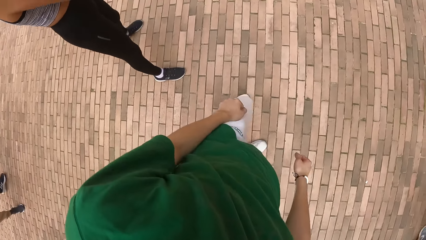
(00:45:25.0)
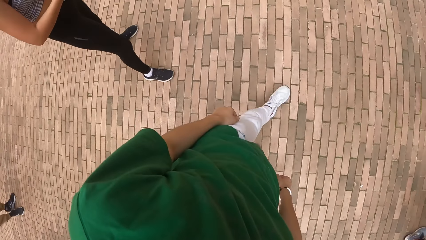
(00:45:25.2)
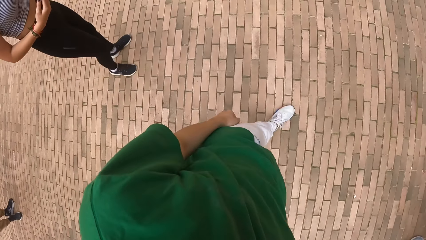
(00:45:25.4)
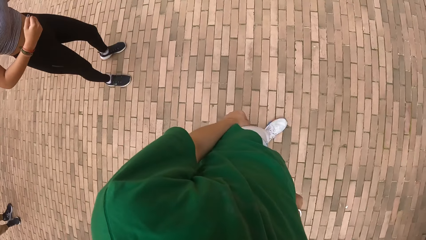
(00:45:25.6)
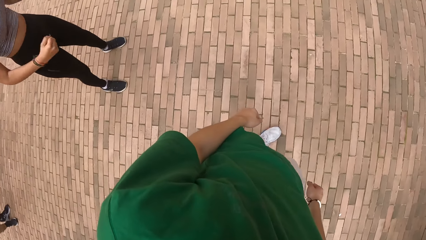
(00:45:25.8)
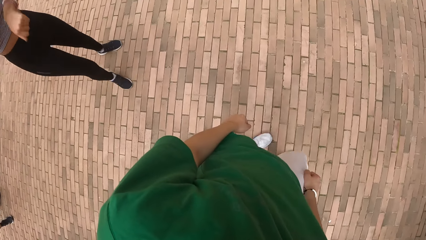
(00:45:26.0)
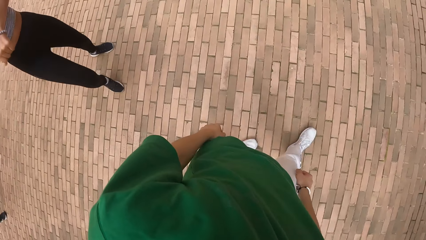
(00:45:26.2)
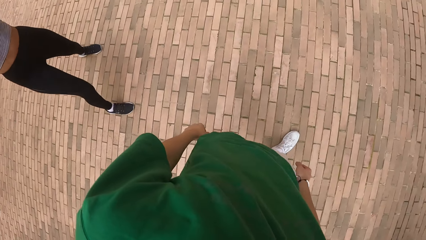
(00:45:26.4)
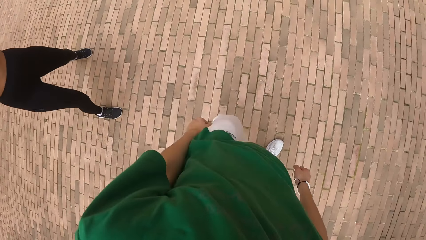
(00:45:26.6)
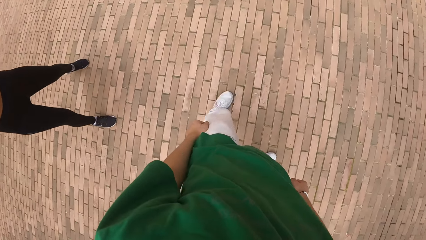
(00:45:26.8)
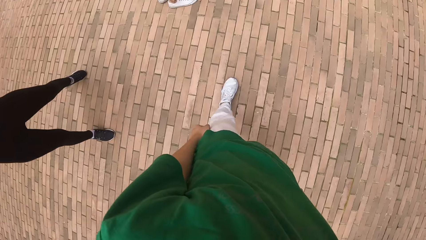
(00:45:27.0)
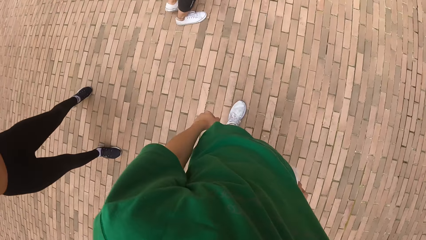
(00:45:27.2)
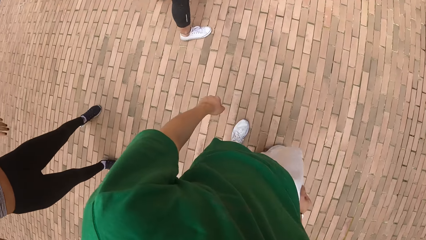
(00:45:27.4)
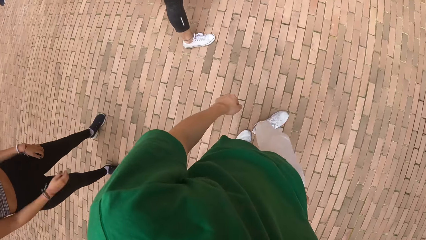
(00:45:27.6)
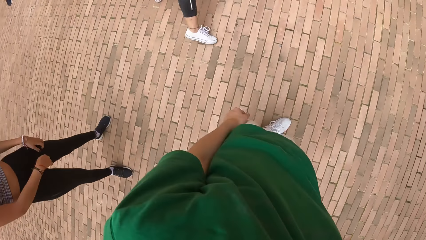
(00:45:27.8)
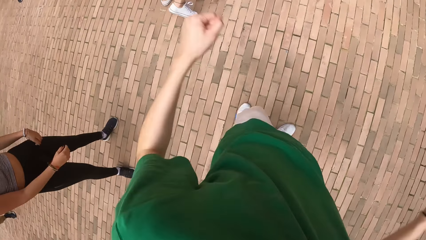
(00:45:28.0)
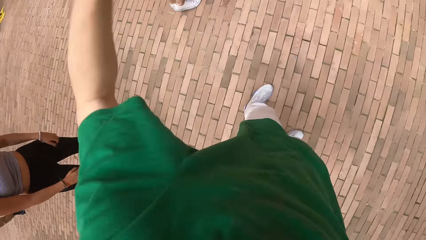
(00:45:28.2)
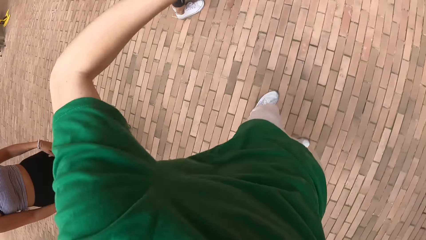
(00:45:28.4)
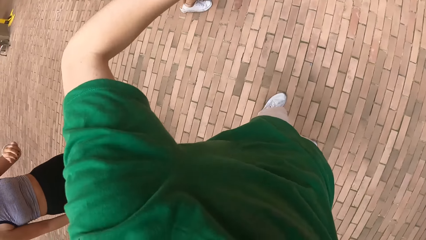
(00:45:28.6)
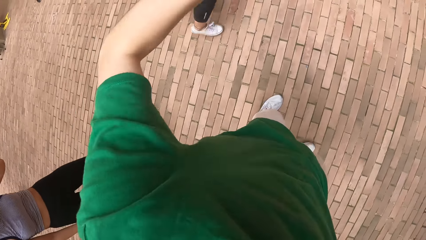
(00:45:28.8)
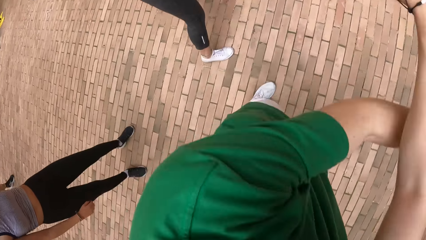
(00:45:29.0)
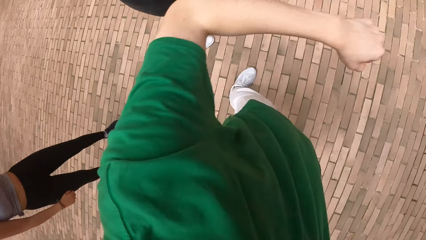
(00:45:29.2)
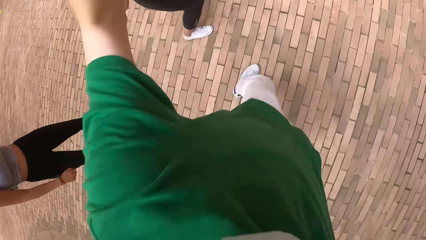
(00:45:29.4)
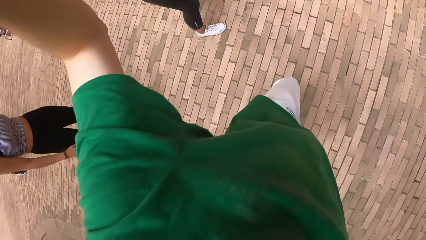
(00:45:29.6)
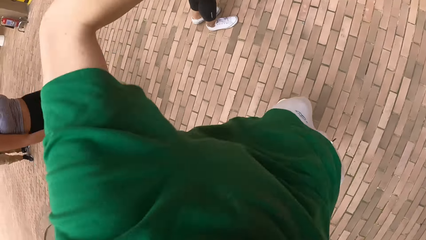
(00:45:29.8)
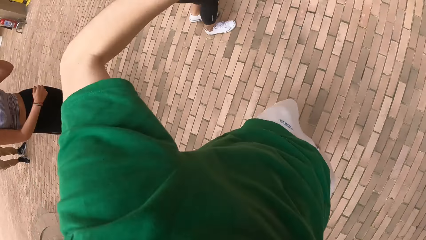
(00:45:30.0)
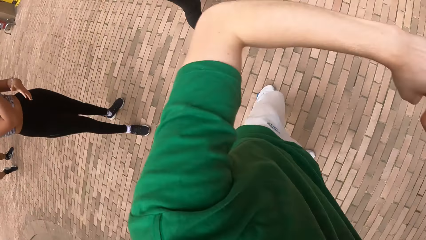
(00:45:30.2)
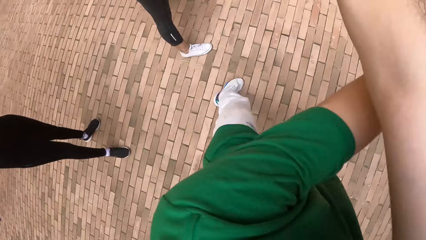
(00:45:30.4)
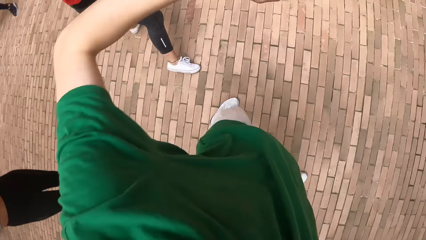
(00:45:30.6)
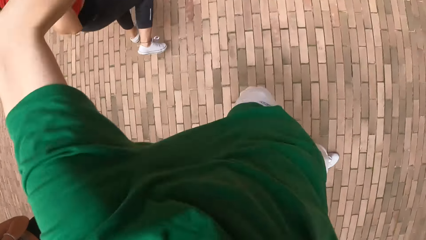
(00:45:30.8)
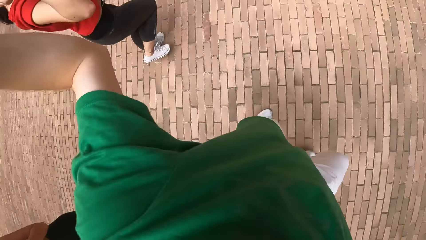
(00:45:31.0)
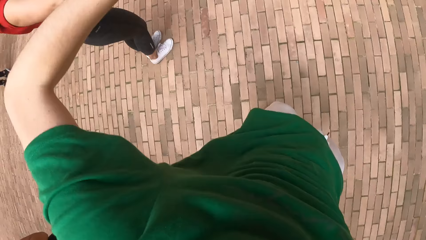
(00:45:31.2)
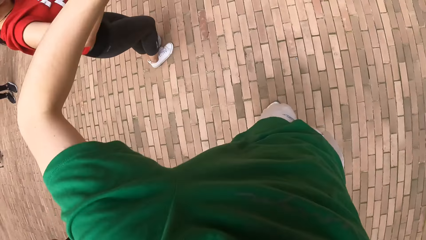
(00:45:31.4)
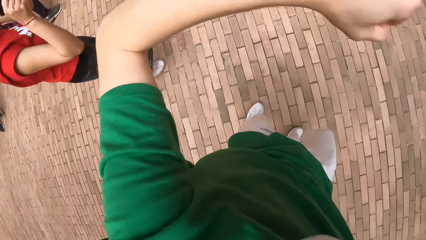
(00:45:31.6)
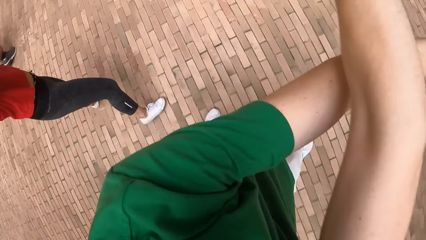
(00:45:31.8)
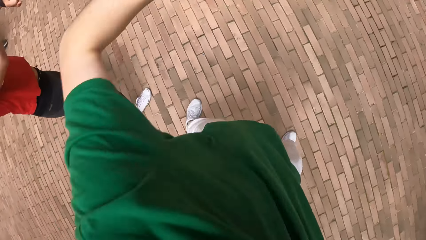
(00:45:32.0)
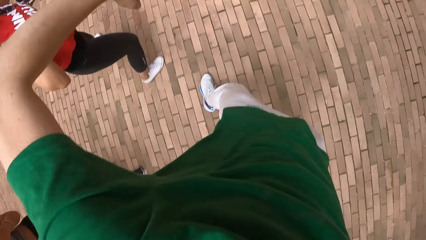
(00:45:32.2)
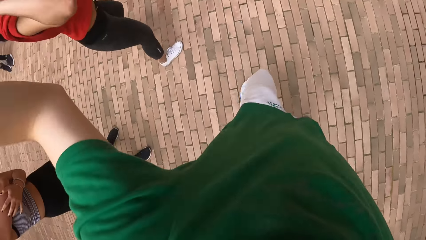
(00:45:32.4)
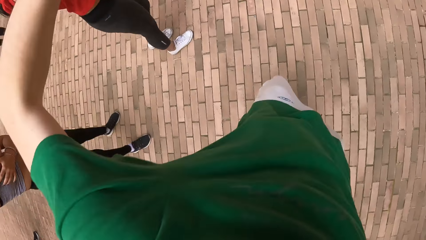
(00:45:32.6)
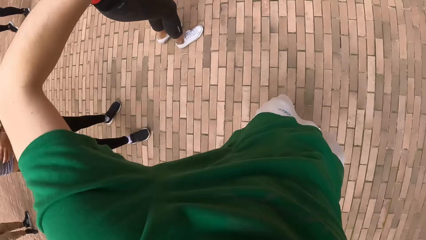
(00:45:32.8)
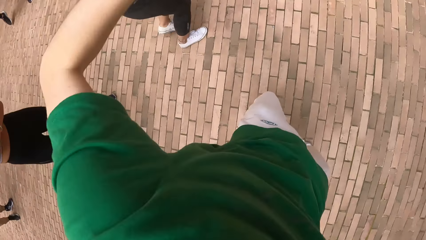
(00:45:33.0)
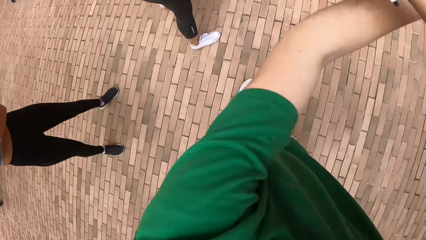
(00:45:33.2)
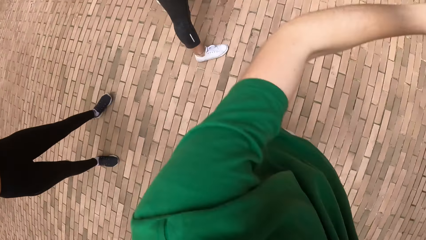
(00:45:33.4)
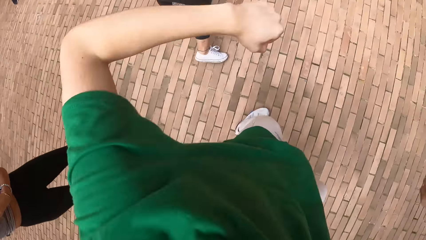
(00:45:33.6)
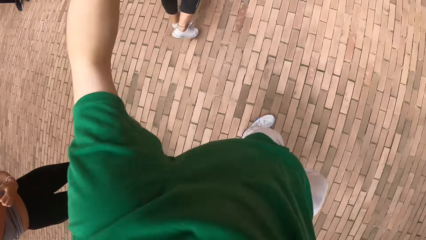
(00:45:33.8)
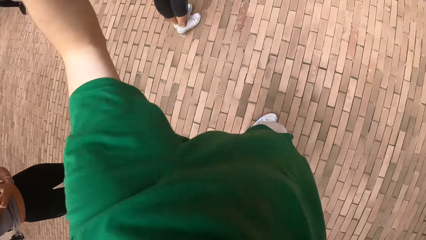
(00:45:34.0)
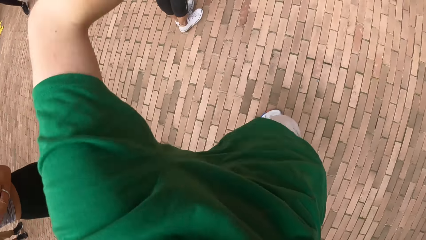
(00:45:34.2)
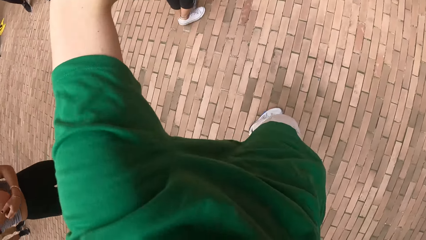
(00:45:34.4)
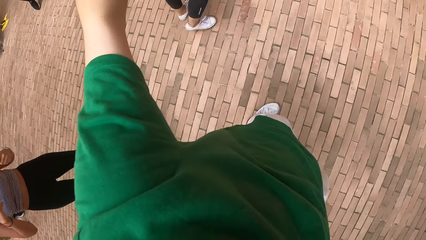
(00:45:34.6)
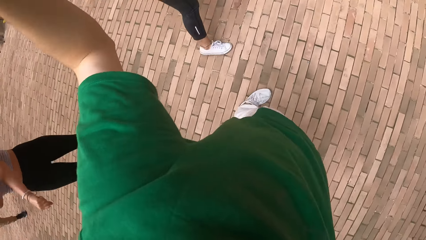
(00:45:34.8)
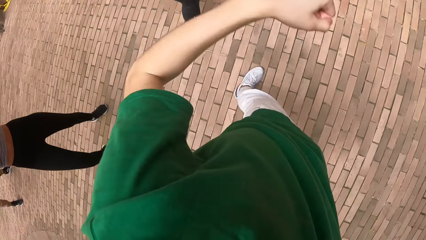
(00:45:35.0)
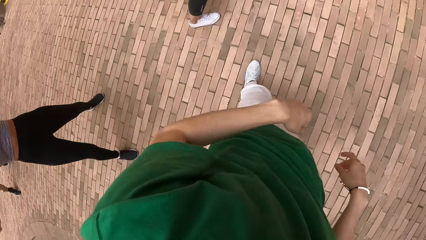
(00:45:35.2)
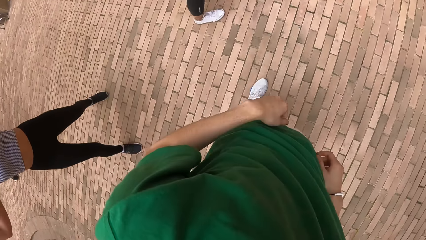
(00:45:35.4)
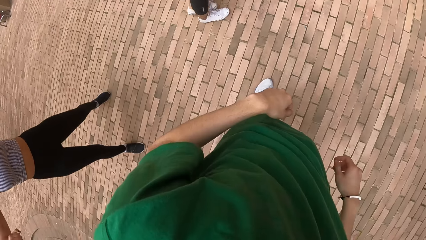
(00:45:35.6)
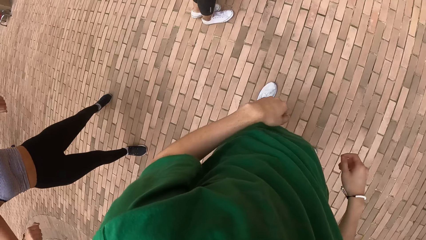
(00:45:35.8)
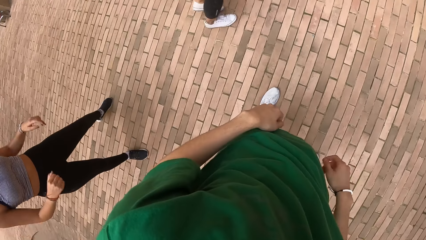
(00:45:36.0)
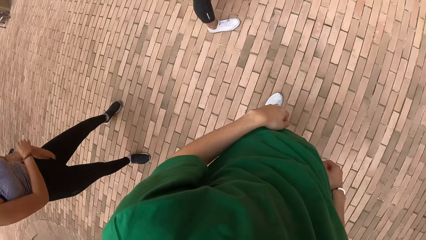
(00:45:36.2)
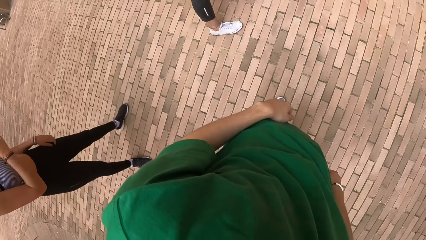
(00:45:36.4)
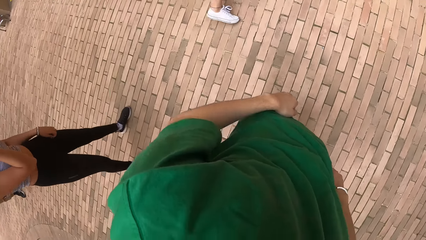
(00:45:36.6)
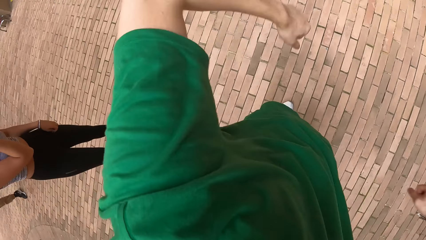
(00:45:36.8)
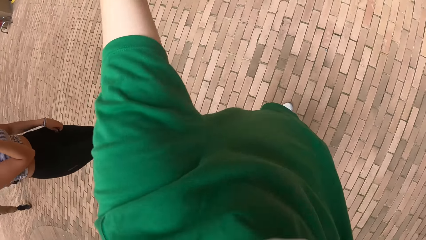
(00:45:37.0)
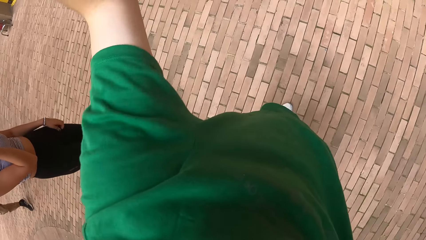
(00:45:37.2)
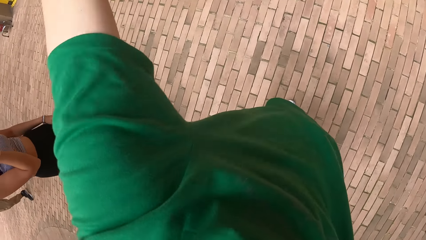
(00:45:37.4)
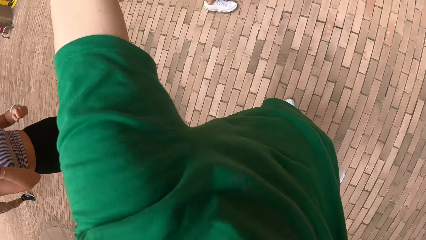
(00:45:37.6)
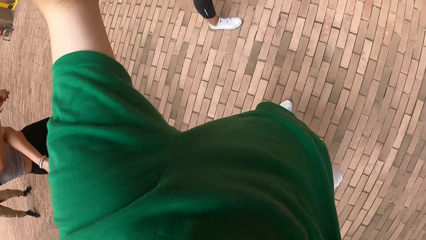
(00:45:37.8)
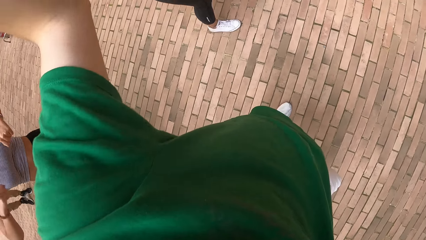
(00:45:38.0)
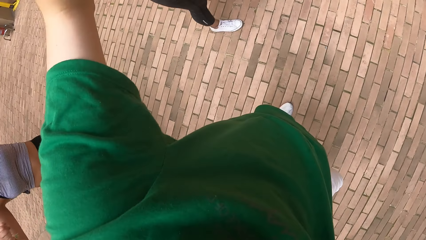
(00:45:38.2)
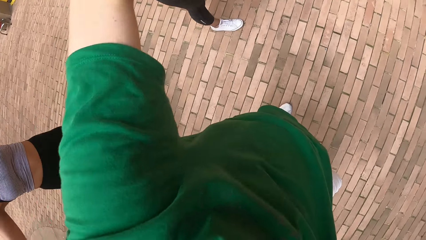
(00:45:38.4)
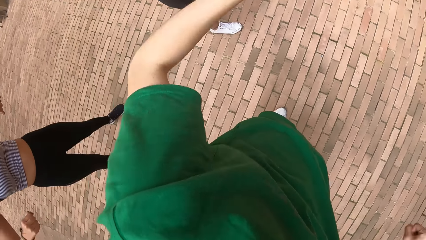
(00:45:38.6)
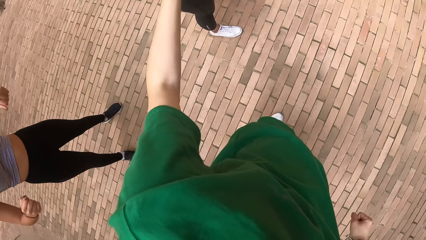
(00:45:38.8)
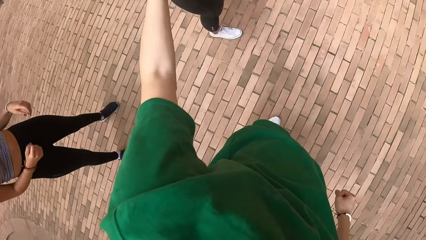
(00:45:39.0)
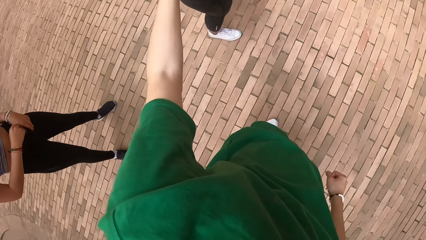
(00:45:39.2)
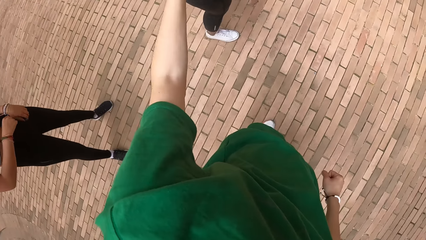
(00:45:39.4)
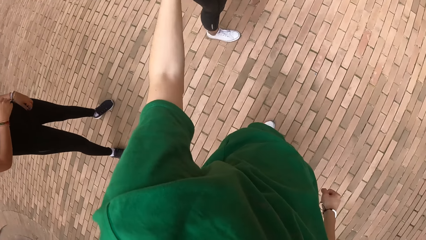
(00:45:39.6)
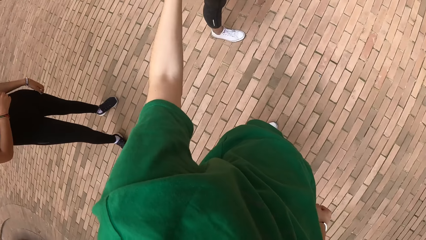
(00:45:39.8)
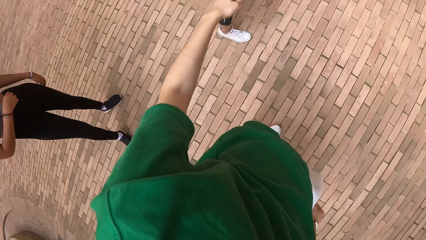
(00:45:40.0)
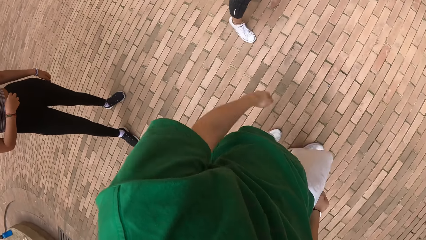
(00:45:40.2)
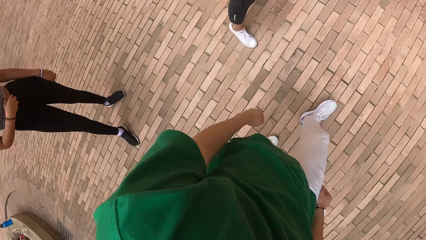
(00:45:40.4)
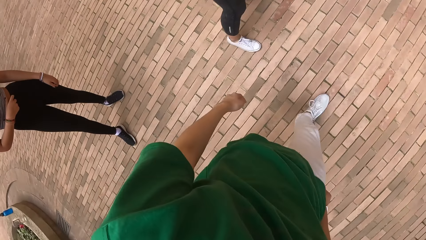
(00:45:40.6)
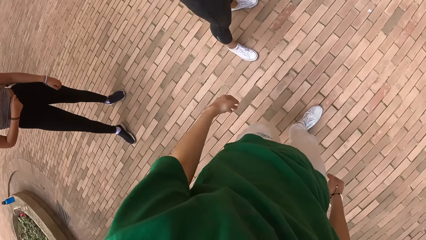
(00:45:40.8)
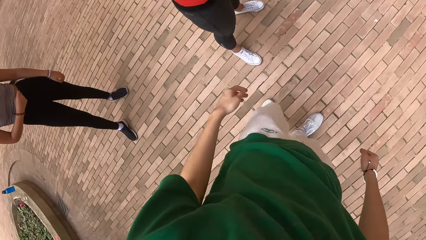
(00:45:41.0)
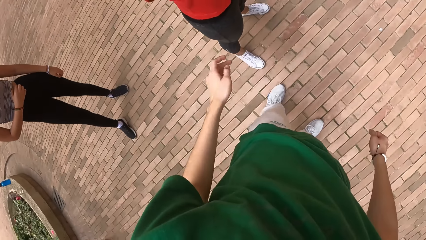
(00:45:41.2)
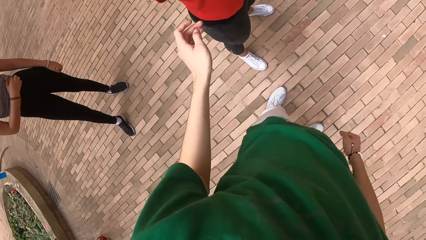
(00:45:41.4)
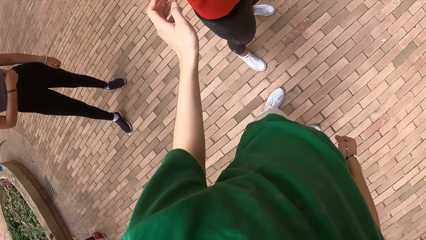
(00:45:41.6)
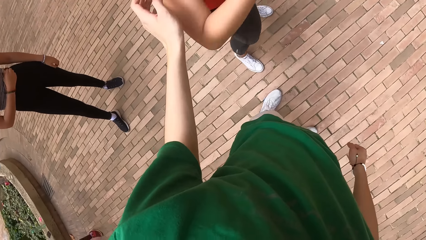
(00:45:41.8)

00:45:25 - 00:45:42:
The camera wearer walks around. The woman performs the dance routine. The camera wearer performs the dance routine. They stop dancing. They dance. They stop dancing.
